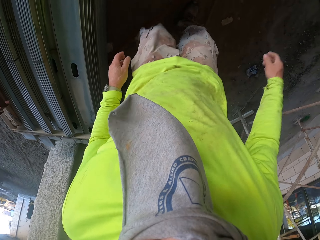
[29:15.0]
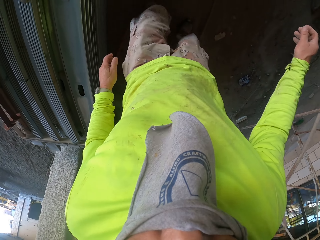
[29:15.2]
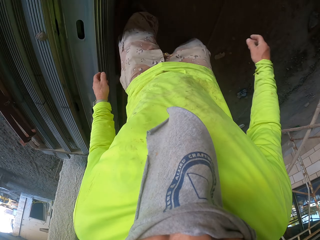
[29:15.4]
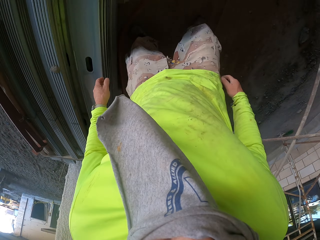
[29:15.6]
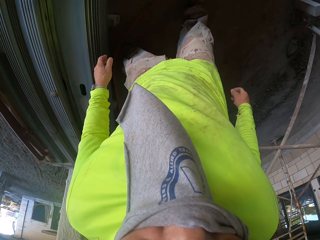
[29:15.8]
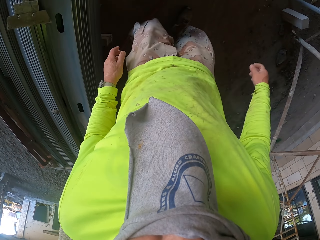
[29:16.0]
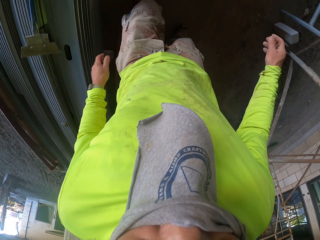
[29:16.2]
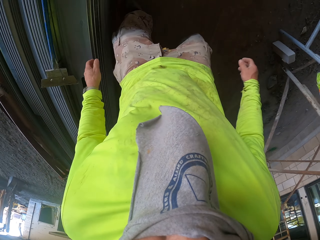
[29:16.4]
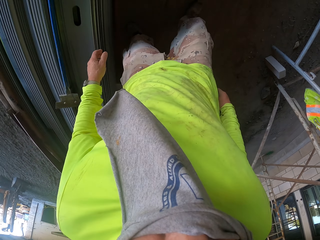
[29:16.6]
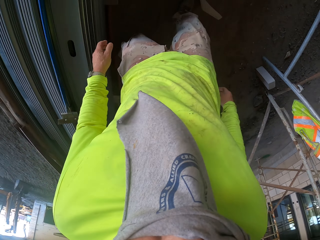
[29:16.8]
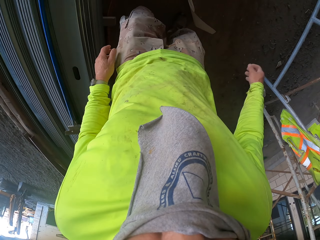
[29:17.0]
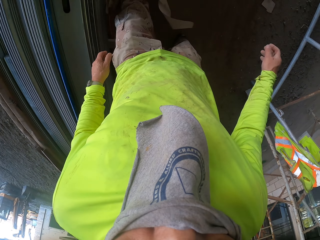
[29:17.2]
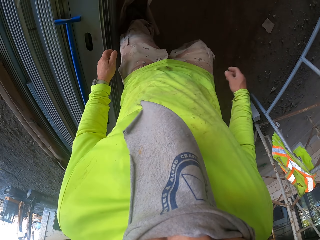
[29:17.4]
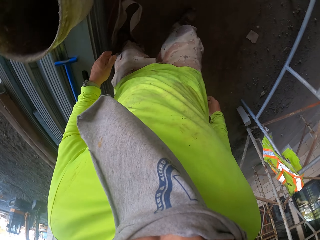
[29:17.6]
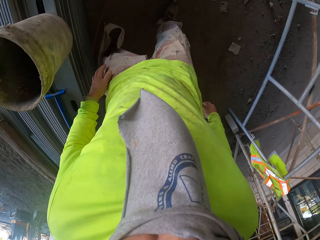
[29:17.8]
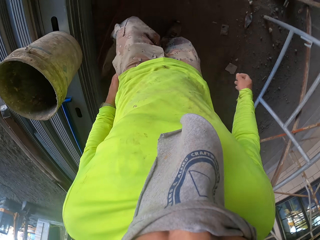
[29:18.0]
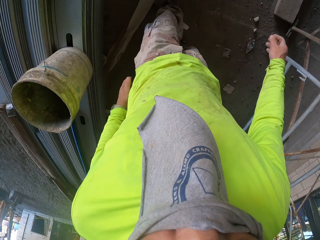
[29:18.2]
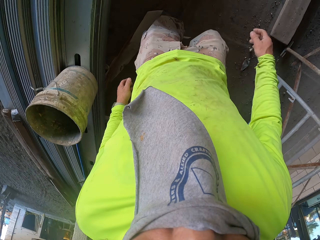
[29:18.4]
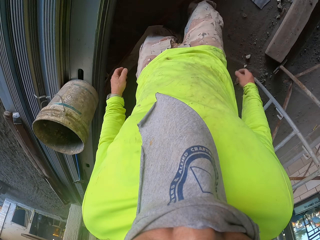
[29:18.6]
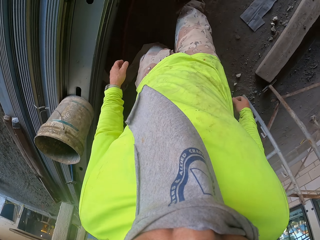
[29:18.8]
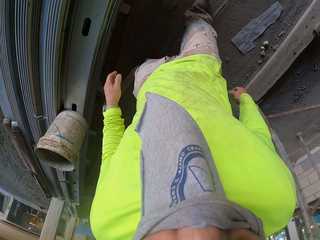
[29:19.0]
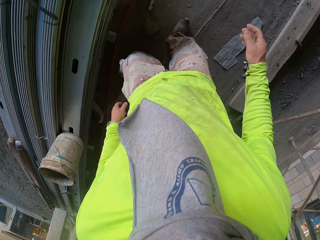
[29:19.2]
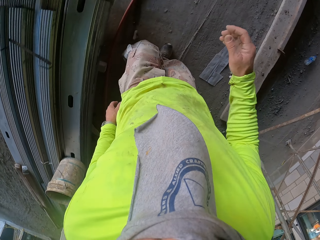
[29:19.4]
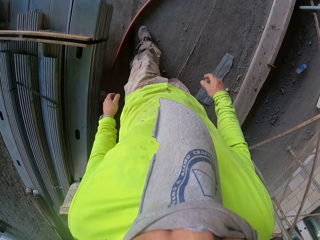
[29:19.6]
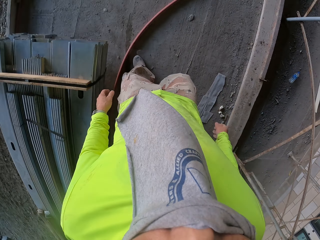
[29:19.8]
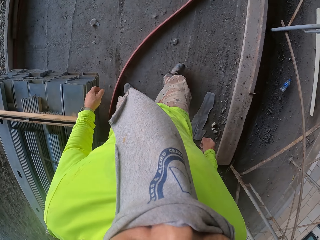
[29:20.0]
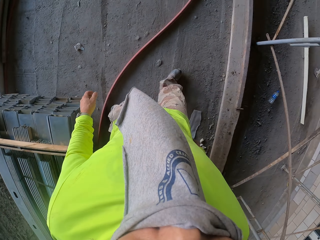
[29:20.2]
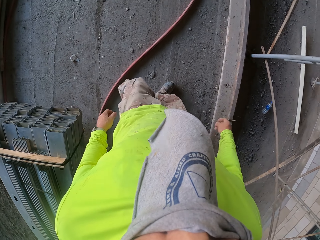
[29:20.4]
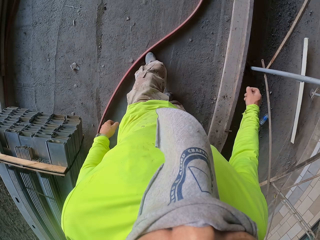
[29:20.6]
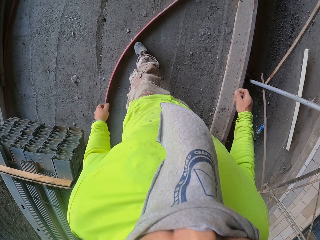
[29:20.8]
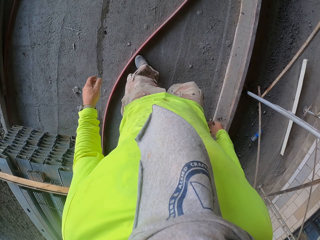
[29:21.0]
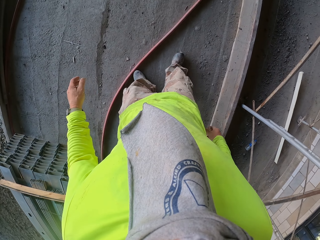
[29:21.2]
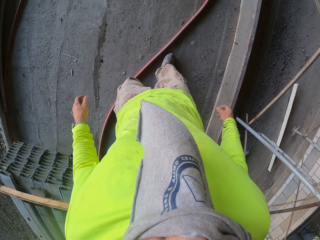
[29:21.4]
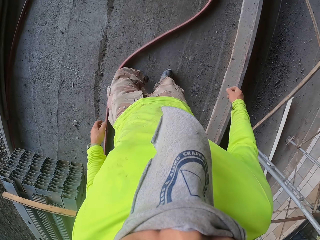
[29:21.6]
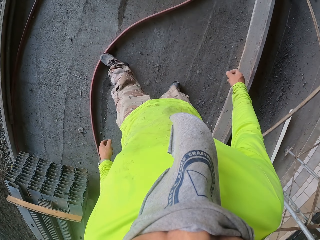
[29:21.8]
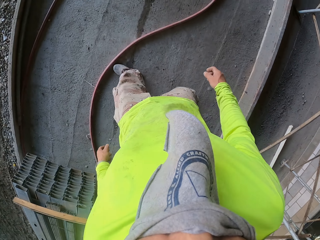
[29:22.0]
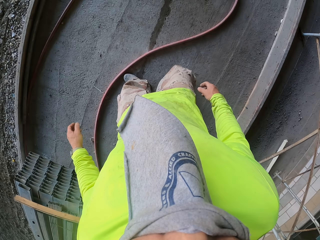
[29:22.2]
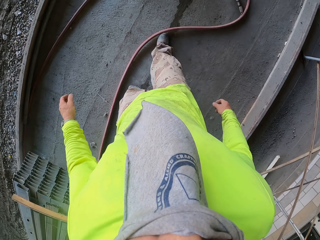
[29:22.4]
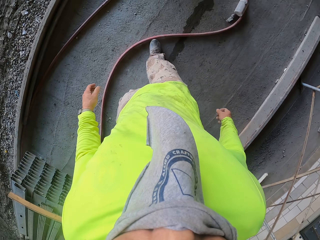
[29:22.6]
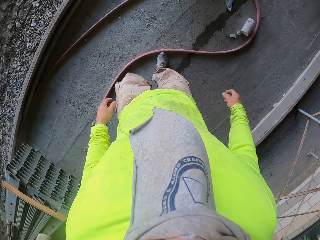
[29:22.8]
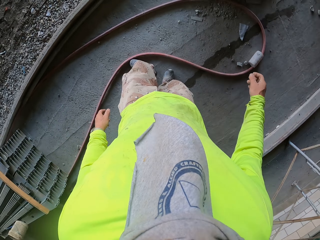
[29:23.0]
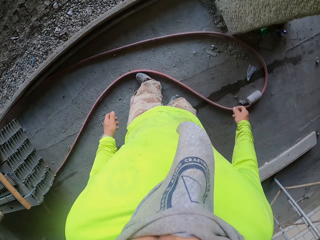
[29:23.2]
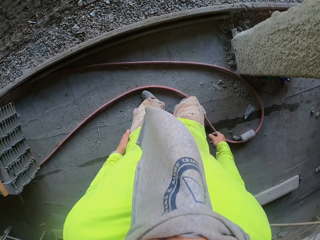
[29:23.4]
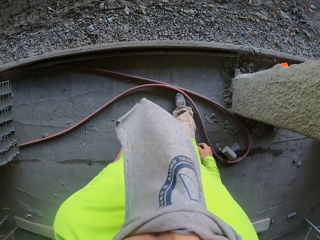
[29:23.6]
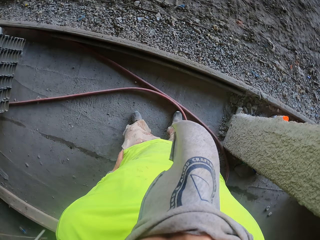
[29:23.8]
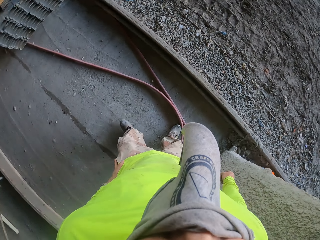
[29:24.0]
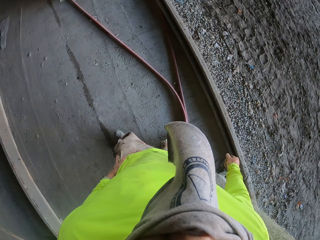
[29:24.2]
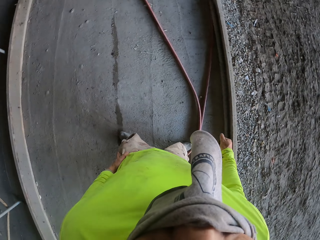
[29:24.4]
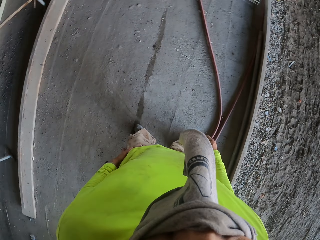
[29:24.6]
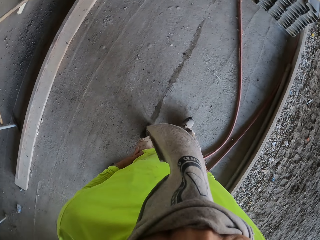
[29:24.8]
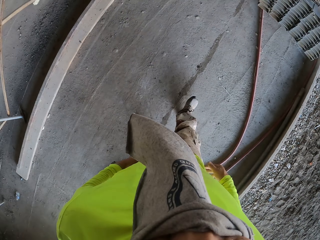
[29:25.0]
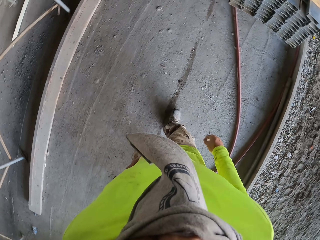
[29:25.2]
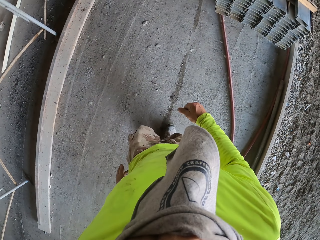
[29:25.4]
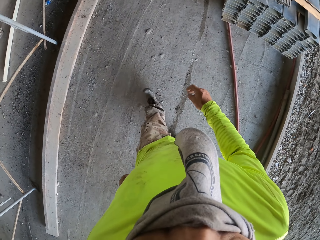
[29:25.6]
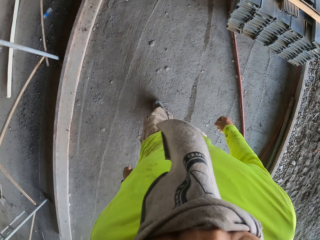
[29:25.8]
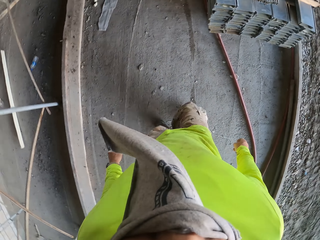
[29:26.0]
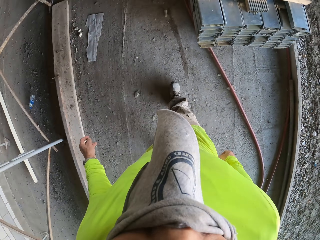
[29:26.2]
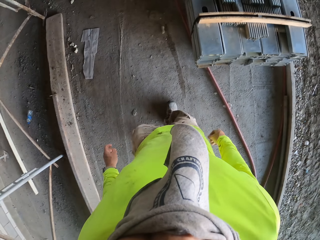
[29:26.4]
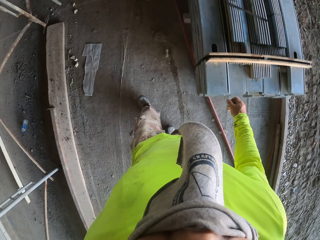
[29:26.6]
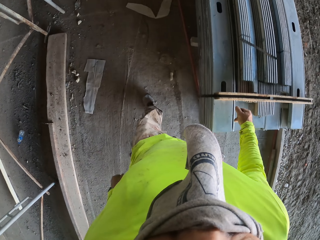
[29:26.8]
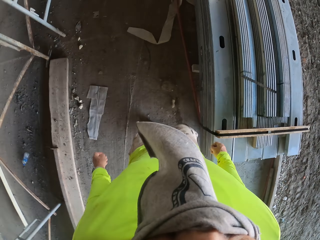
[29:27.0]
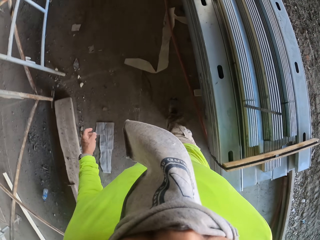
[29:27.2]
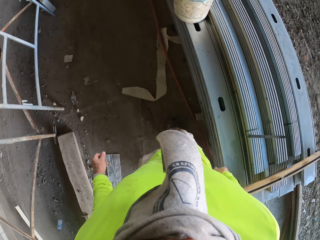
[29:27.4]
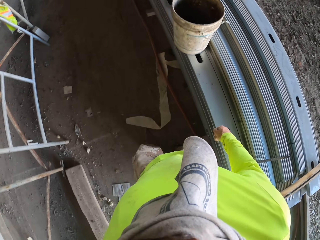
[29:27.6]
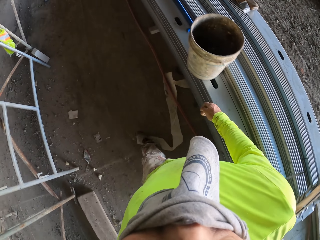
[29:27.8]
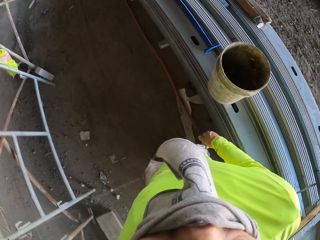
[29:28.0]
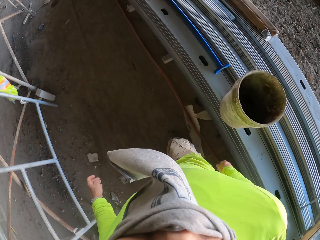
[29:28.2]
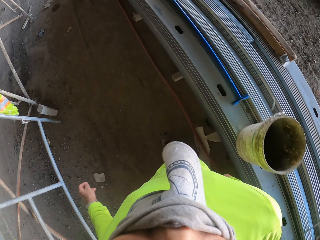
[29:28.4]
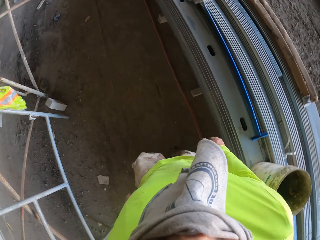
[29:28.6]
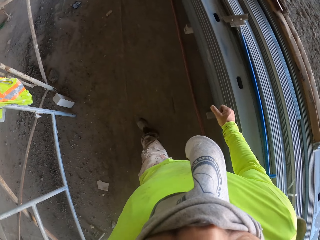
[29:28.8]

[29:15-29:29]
The camera wearer walks around the construction site. He pushes the pipe with his leg. He turns around.

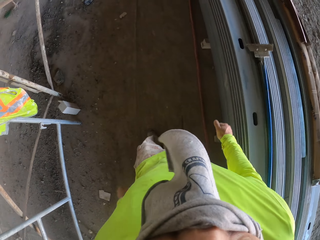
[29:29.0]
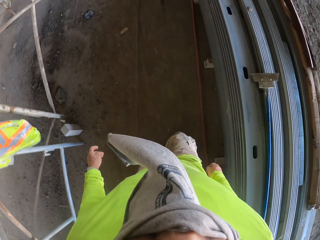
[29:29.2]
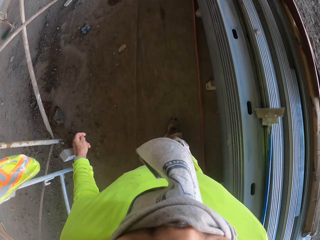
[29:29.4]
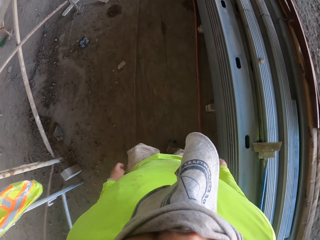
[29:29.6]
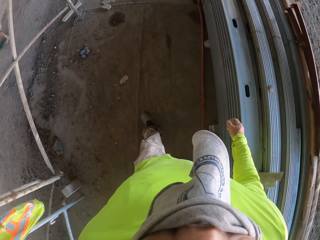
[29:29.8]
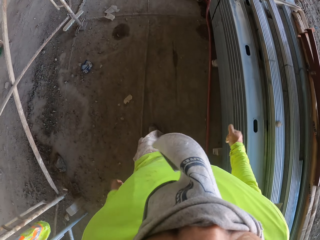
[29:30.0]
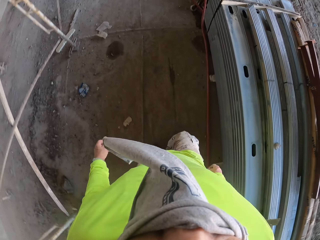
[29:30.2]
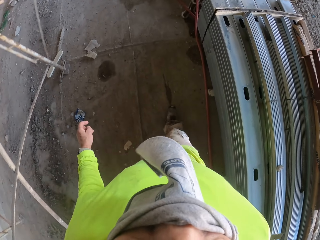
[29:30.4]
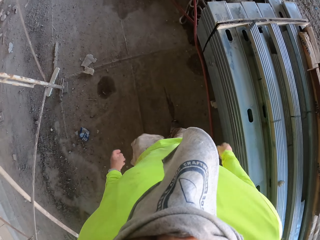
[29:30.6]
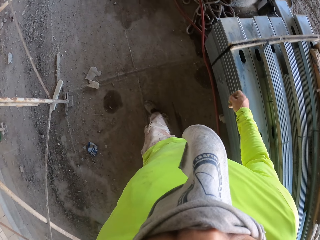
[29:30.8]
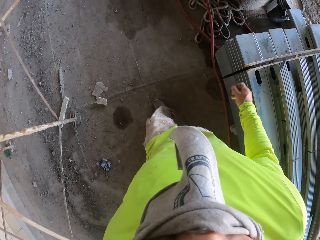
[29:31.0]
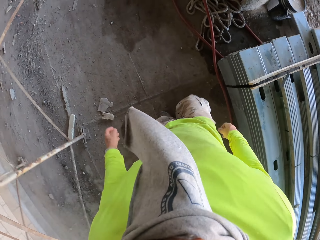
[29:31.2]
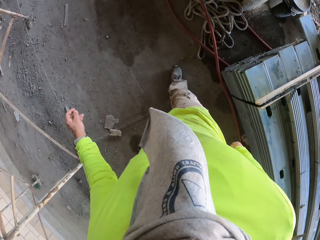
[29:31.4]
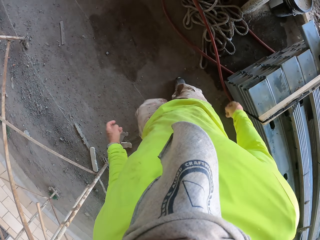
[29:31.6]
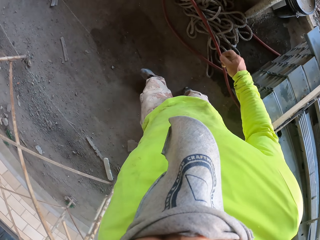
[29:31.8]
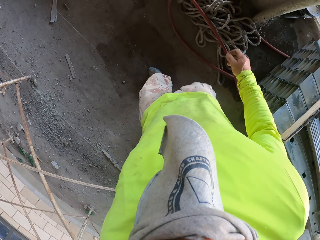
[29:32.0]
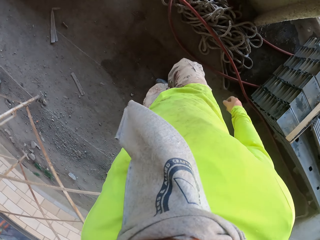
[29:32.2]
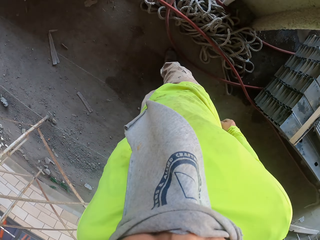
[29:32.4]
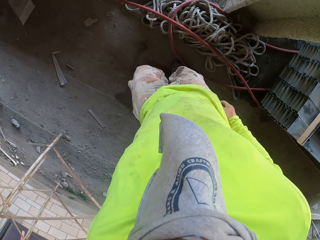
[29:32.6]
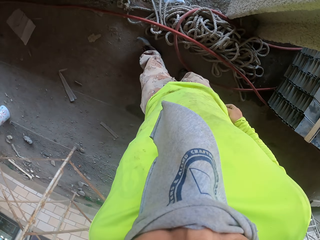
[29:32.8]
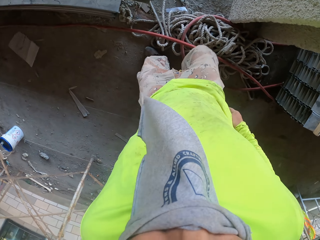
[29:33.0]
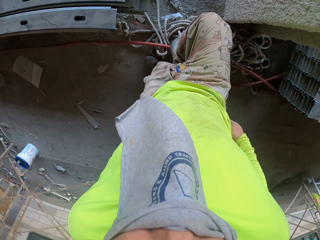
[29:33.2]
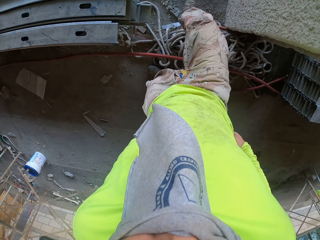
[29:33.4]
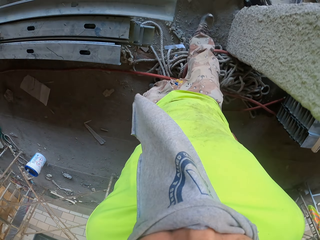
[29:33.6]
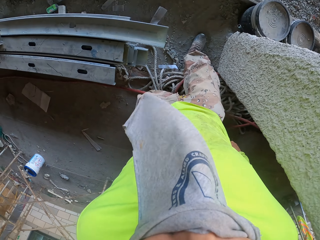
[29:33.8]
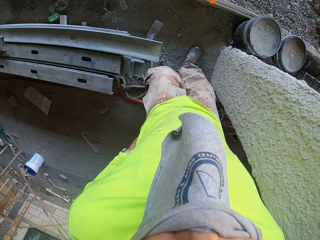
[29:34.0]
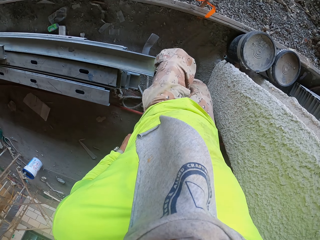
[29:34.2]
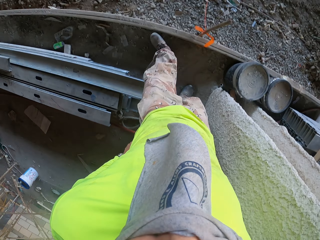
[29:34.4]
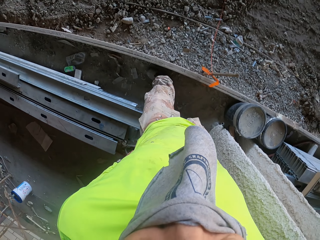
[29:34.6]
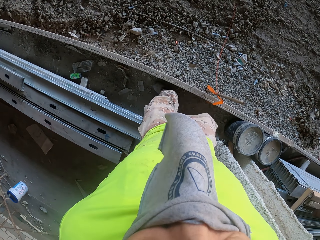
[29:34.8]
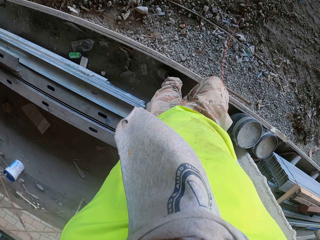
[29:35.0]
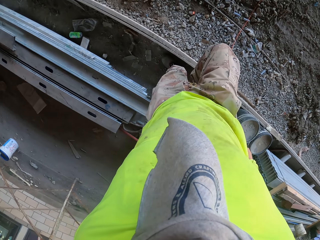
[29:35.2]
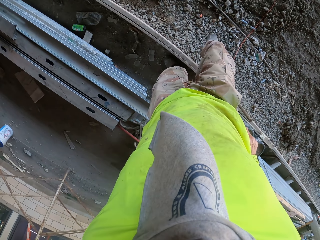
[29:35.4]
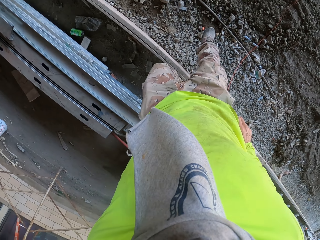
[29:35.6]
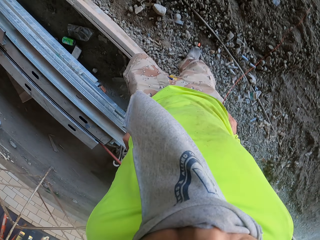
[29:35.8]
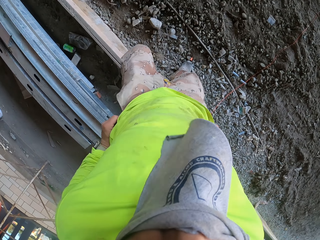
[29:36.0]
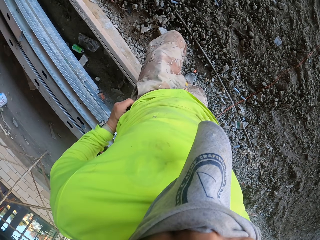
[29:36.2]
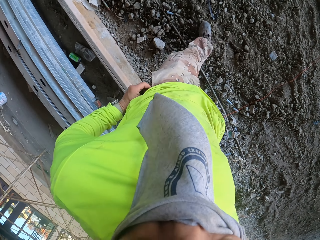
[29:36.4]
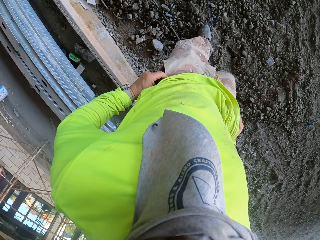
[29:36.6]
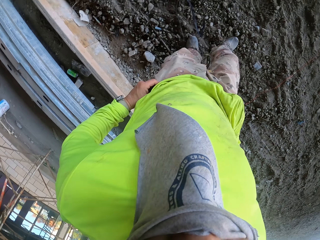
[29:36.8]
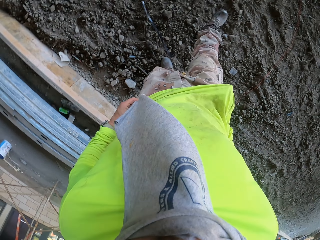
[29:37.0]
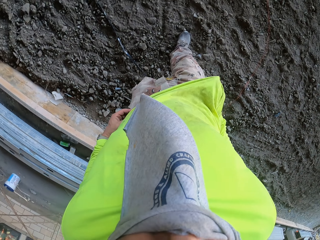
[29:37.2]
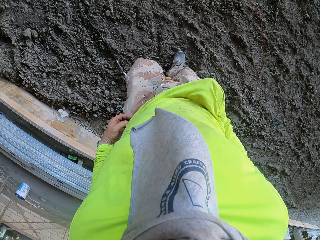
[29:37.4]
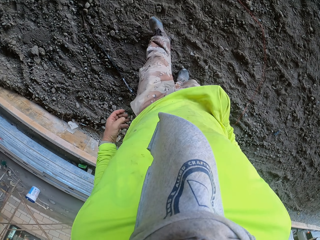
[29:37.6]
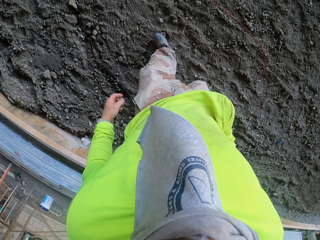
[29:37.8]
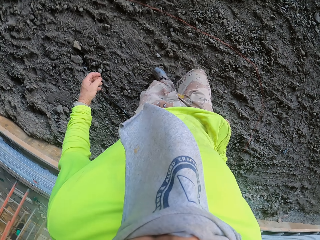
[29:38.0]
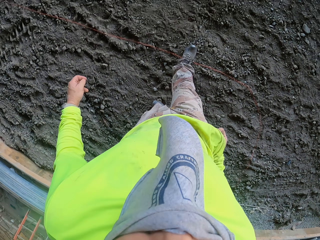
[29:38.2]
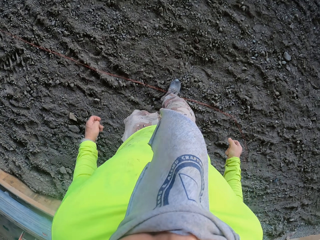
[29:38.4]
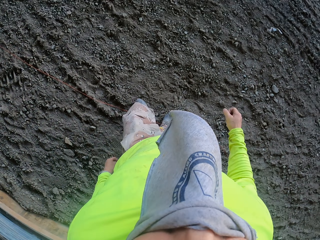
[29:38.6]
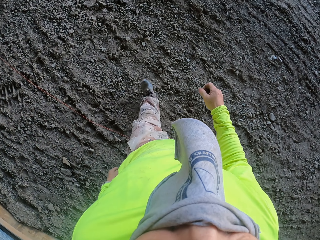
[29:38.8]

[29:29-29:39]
The camera wearer walks around the construction site.
